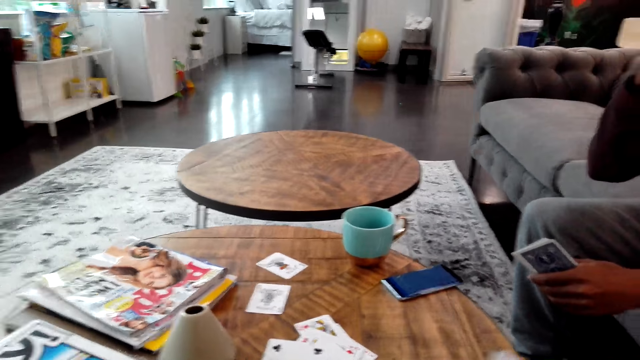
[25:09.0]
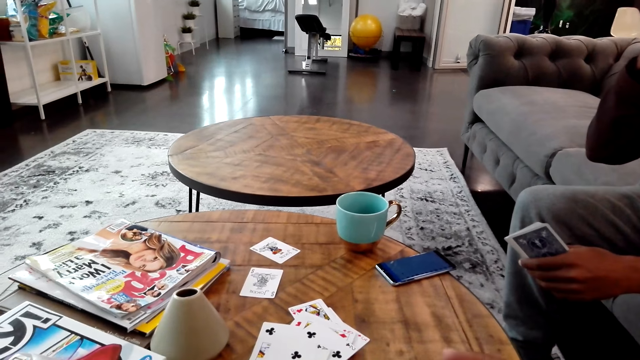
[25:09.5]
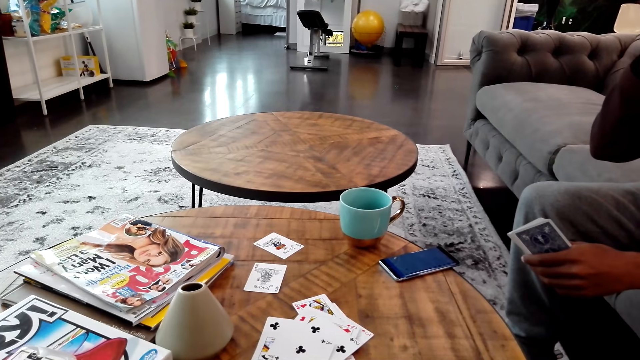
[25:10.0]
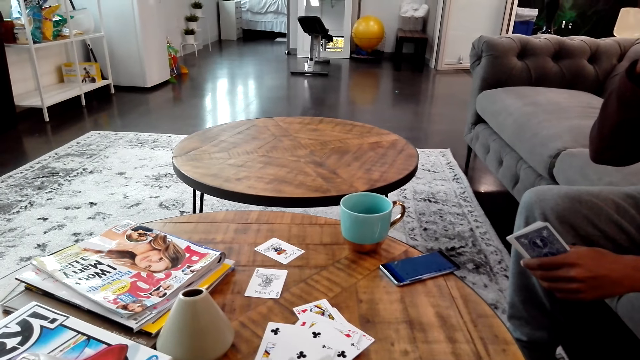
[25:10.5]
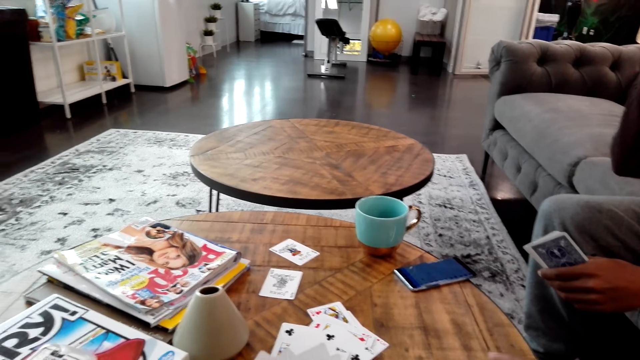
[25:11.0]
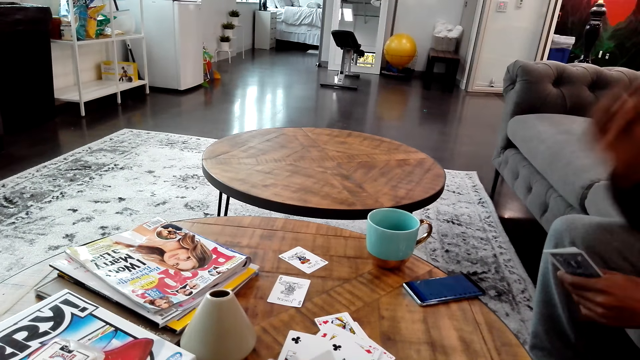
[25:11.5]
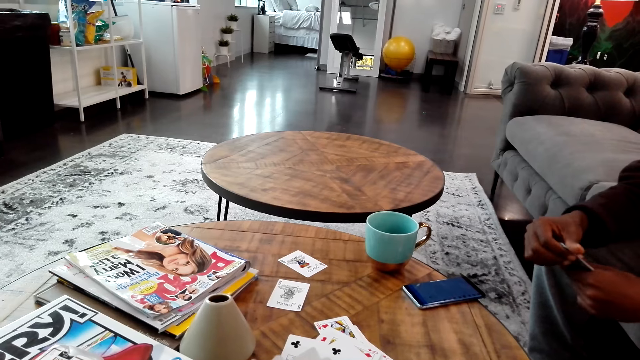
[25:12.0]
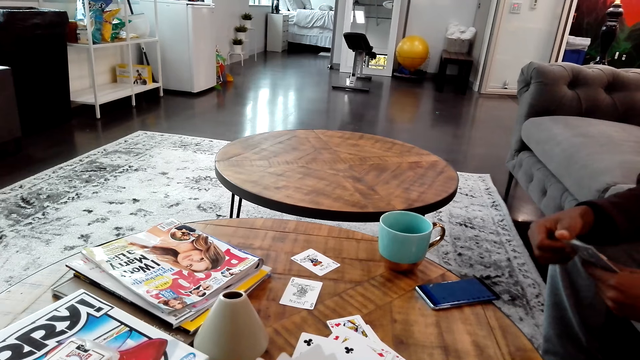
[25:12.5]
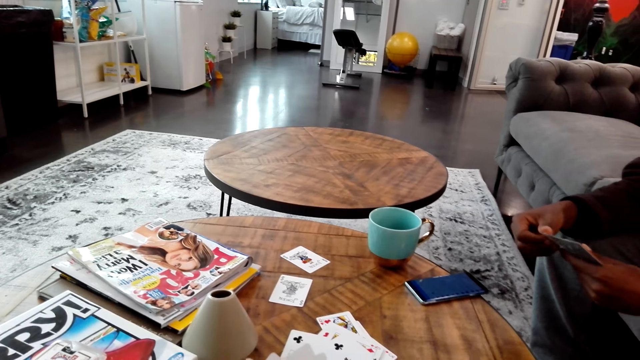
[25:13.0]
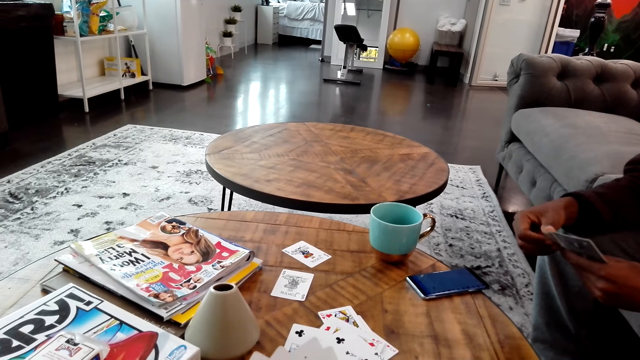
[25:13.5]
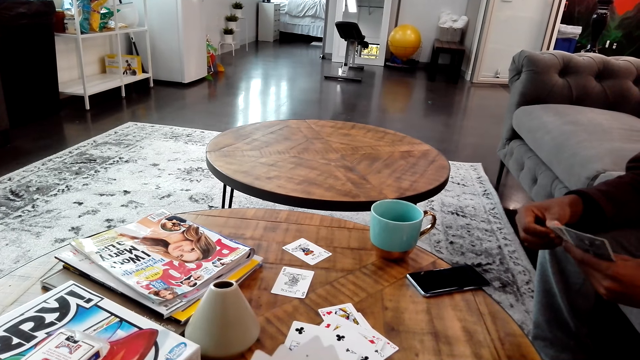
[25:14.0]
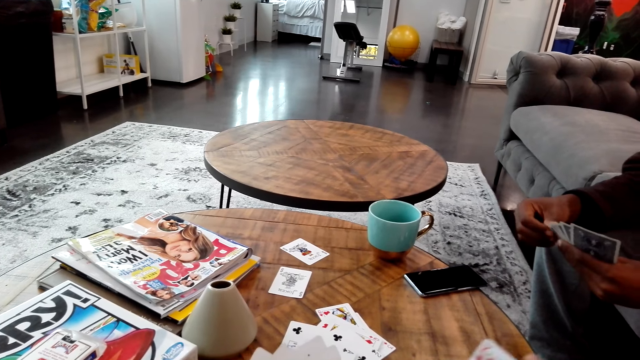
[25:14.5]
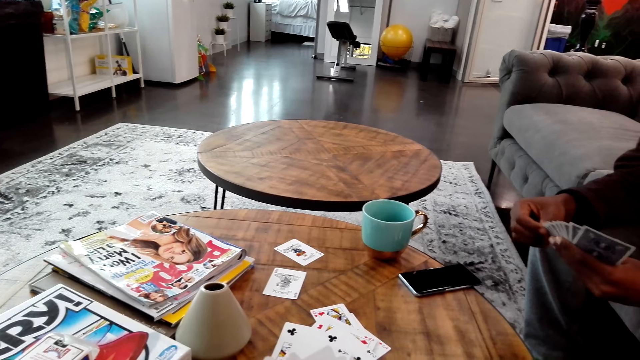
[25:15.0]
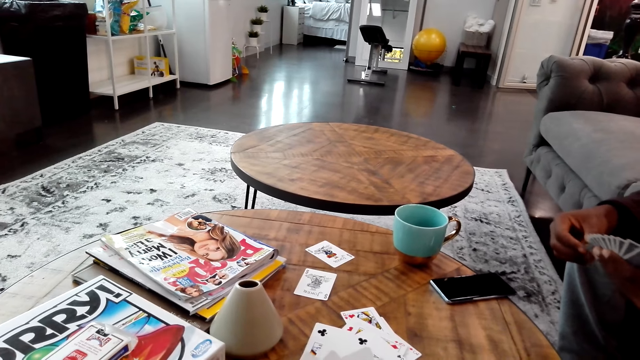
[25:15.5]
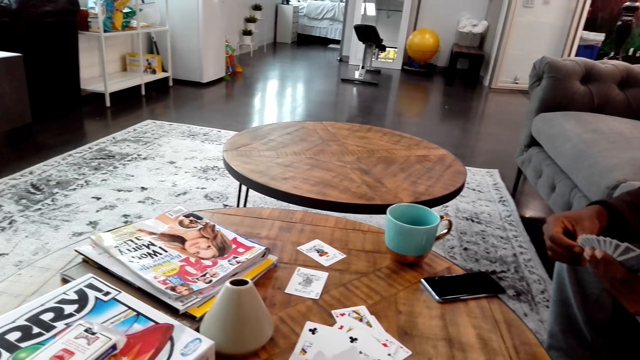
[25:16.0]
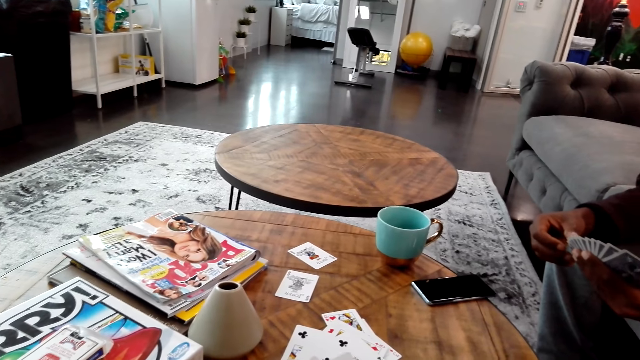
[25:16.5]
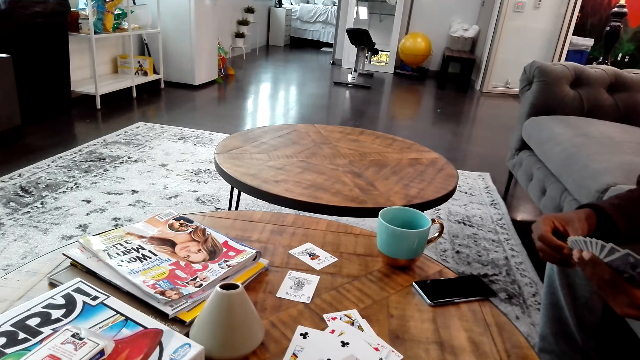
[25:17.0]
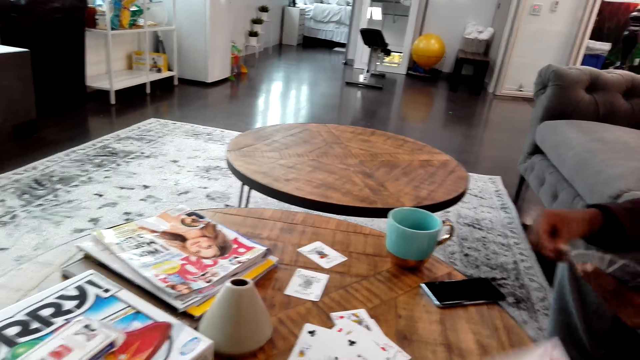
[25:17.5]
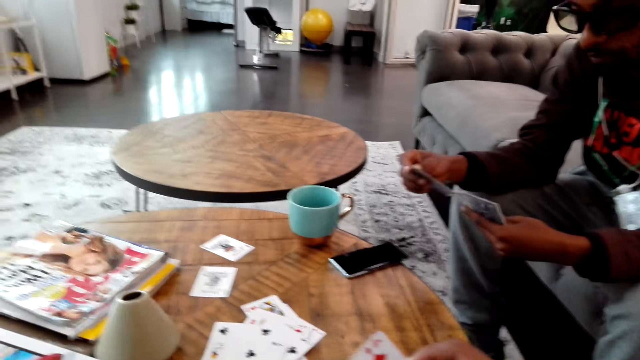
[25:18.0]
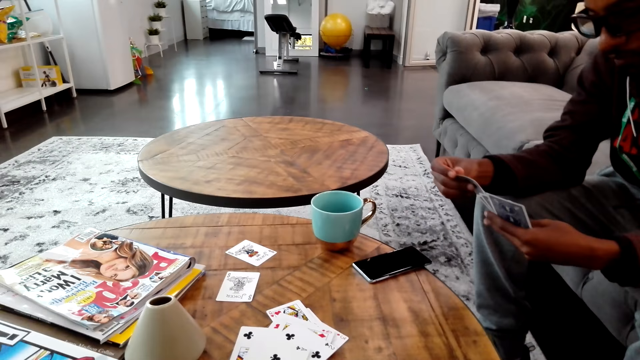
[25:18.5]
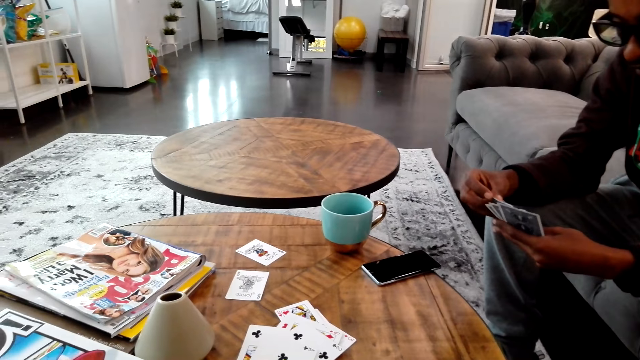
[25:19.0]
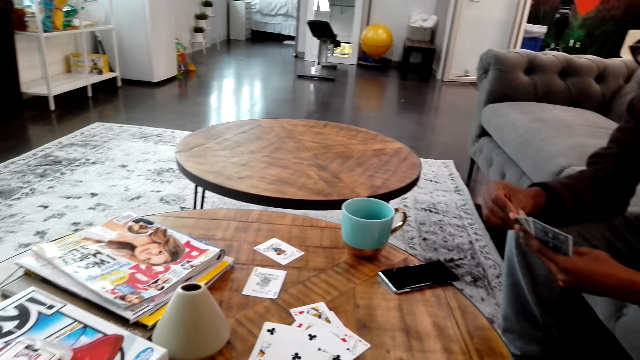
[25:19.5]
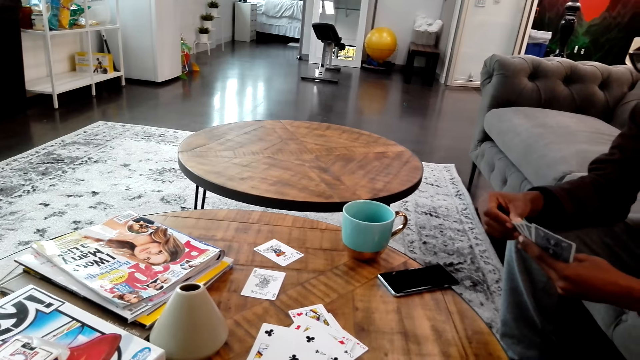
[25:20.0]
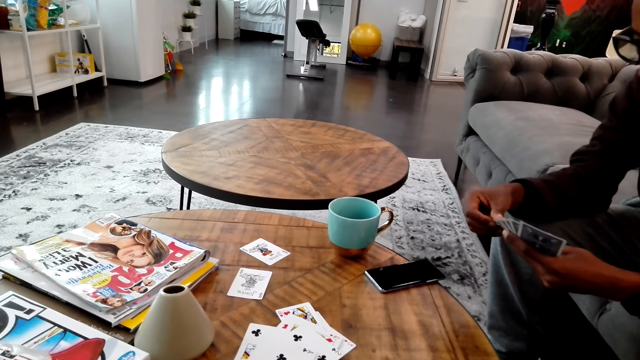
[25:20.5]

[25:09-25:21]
A man holds a card on the hands. The camera wearer does something. The man does something. The man adjusts game cards. The man counts cards on the hands. The man picks a card from the hand.

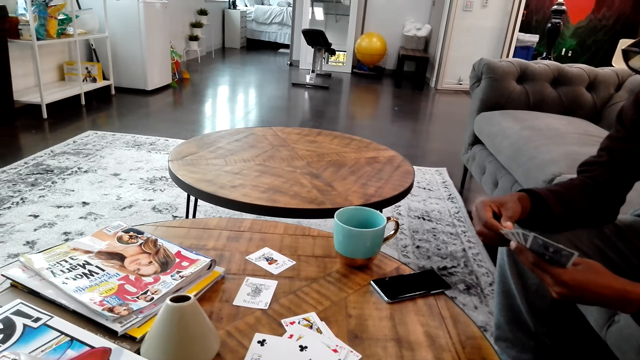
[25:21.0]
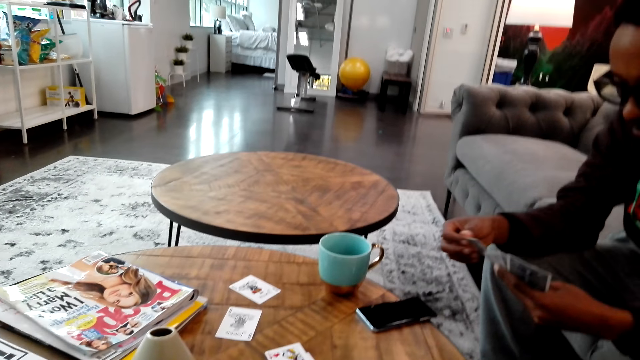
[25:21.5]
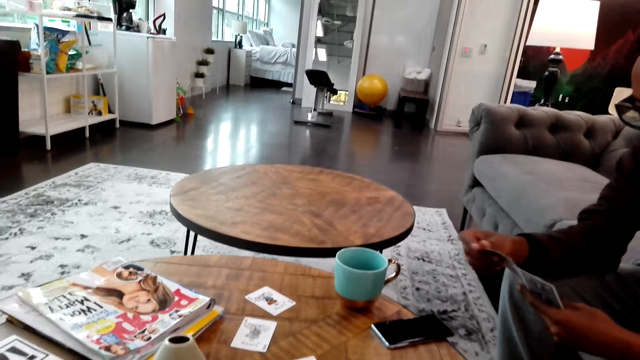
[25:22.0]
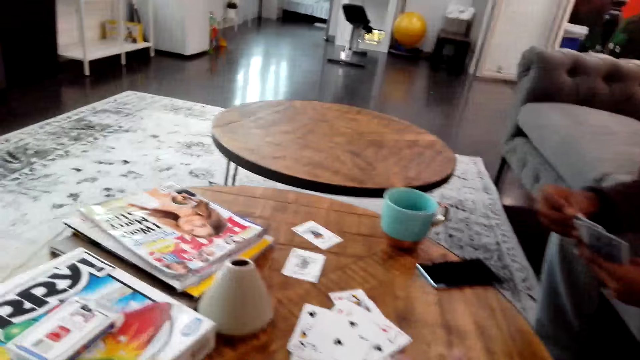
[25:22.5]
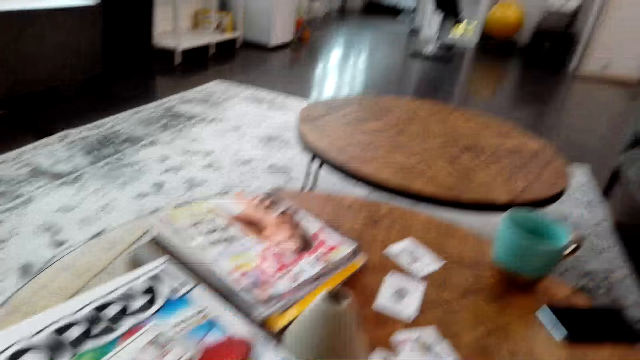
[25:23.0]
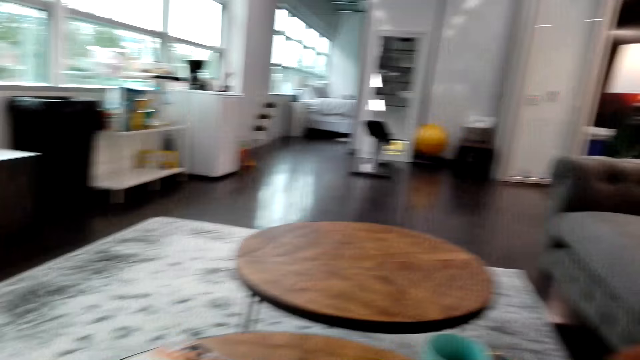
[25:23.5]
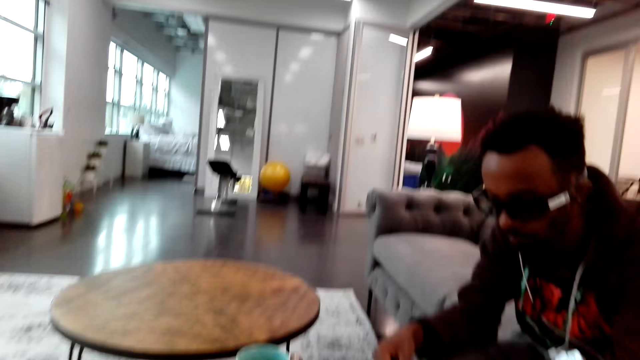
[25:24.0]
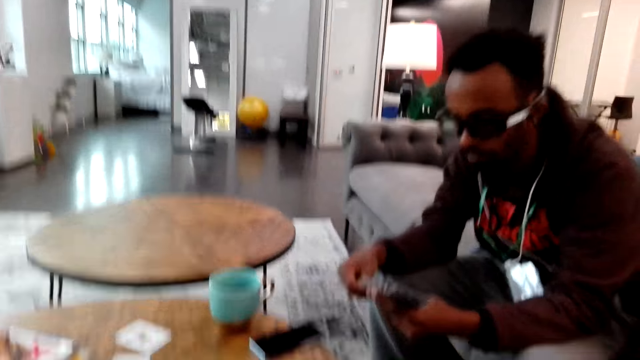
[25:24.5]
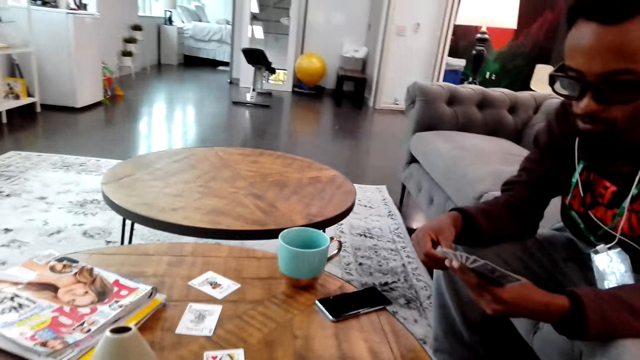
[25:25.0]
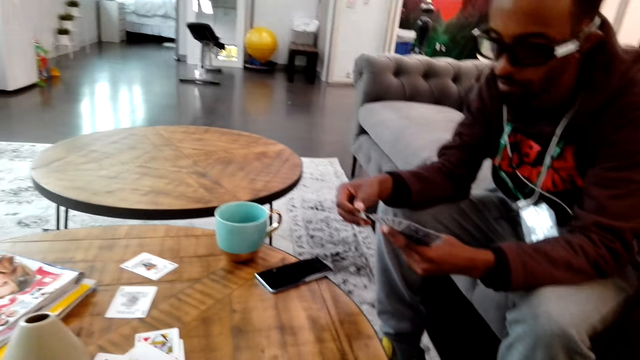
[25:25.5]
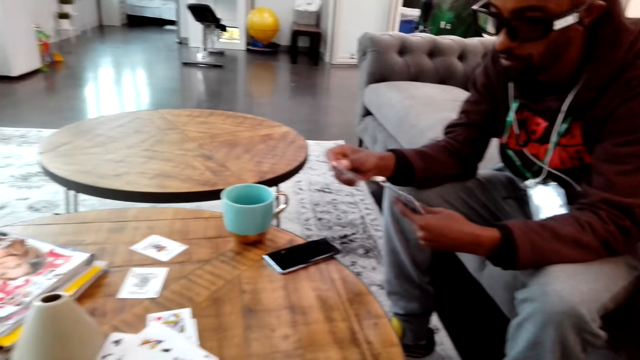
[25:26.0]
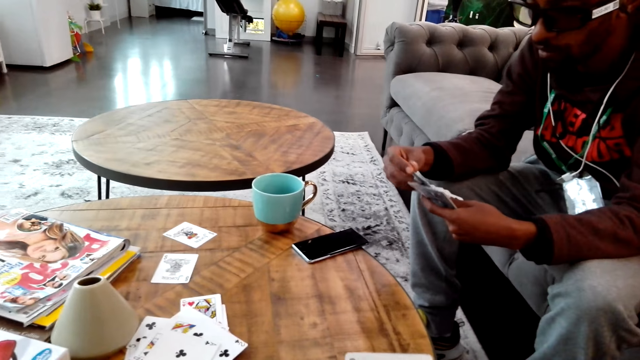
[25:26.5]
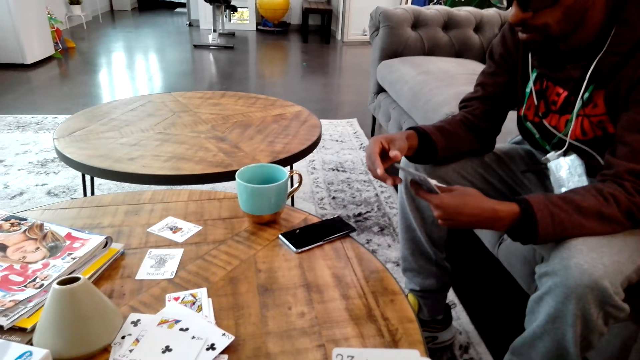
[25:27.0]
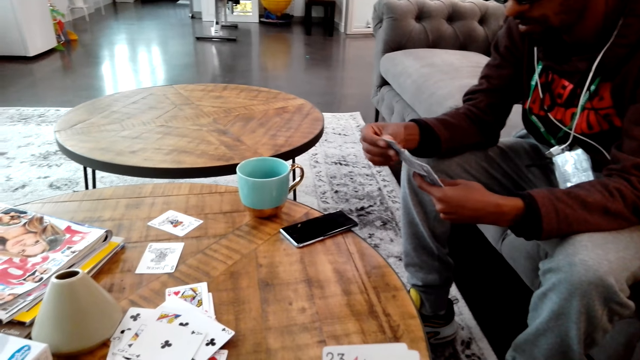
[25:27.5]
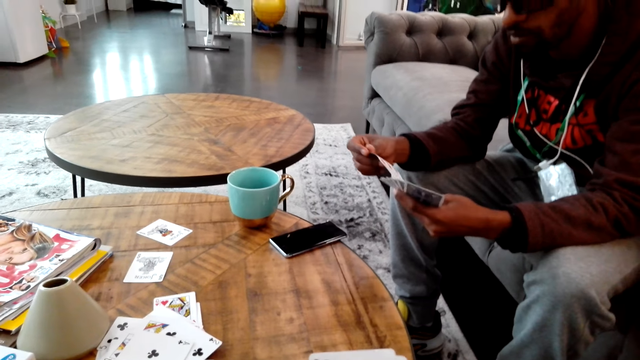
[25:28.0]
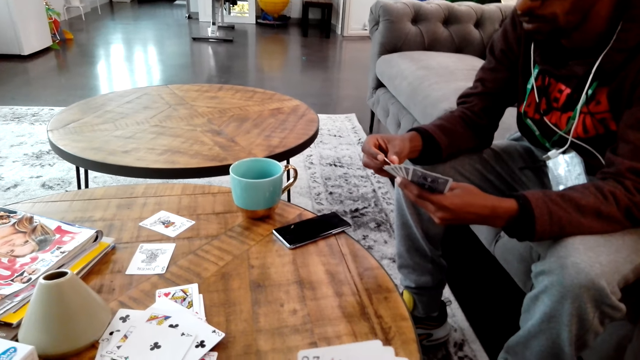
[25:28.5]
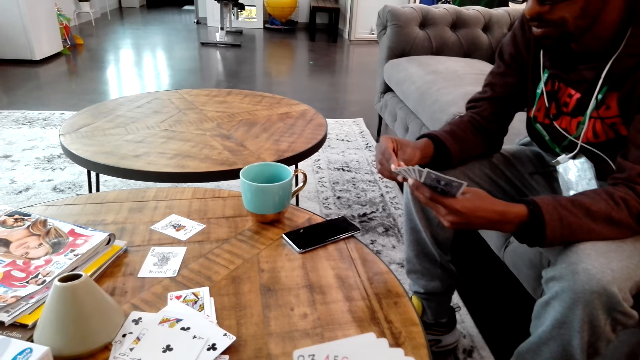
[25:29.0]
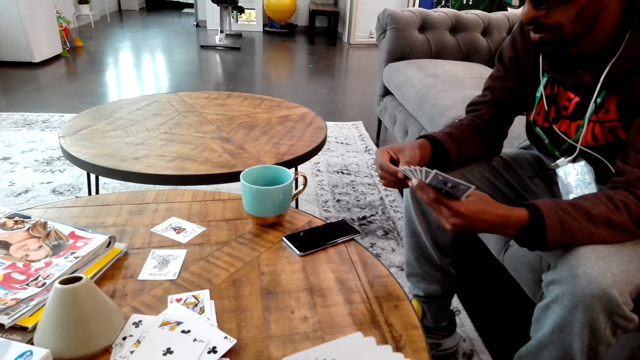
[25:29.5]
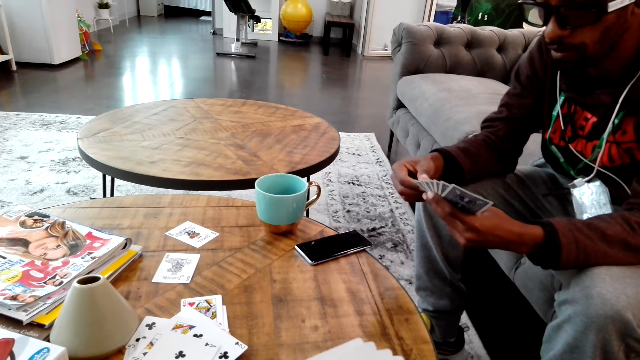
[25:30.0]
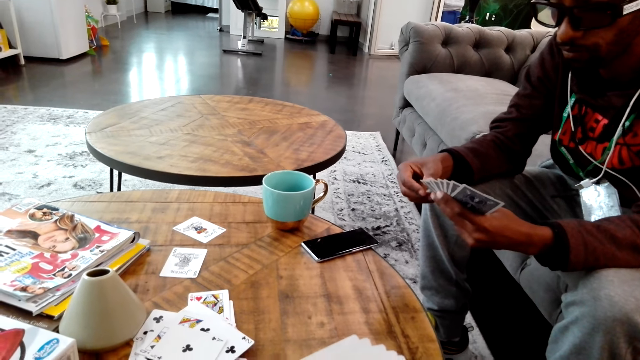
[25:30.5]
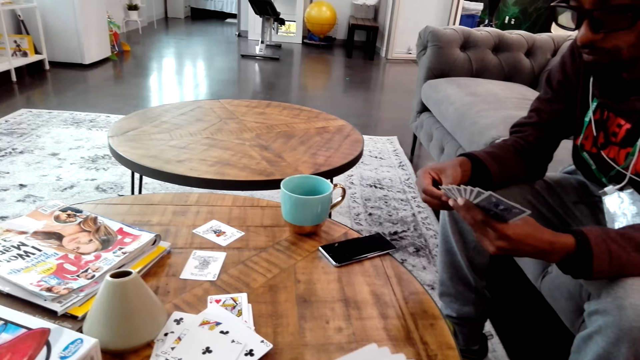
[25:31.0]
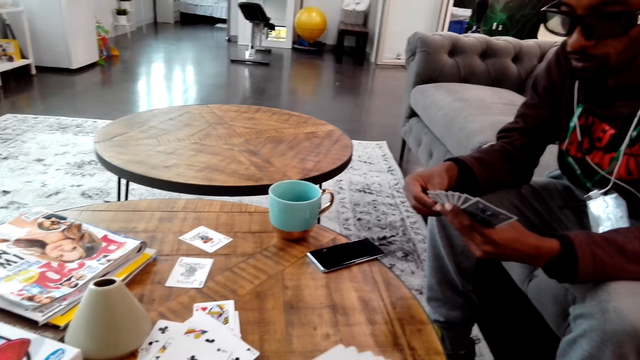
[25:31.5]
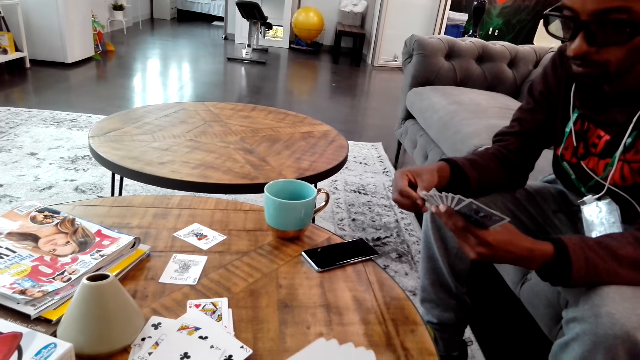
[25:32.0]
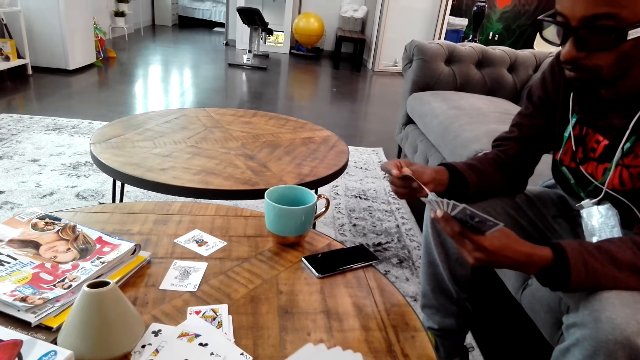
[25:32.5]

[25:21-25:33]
A man turns cards on the hand. The camera wearer adjusts cards on the table. The man turns the cards on the hands. The camera wearer looks around on the table.
